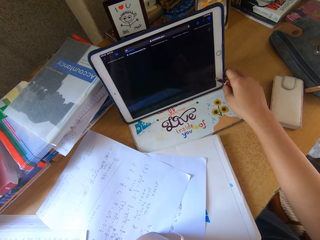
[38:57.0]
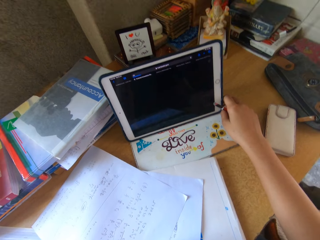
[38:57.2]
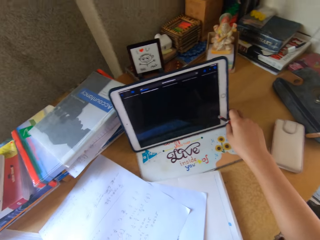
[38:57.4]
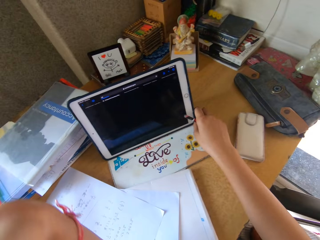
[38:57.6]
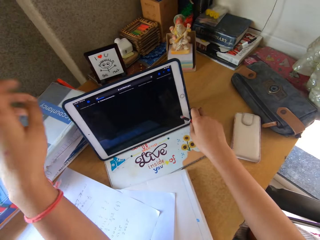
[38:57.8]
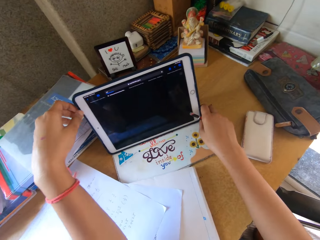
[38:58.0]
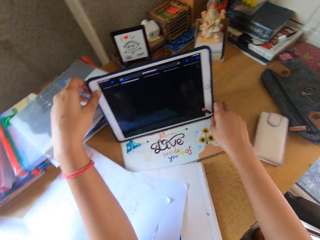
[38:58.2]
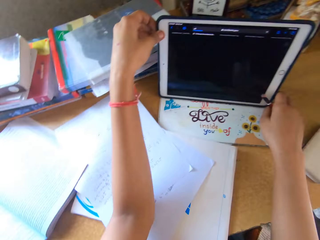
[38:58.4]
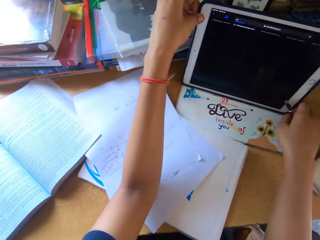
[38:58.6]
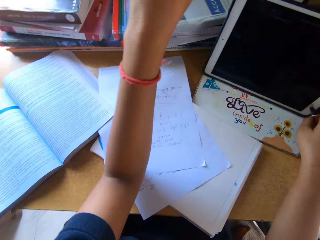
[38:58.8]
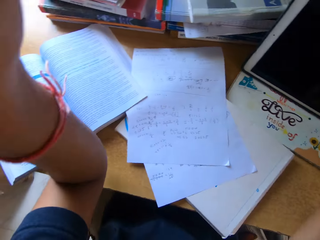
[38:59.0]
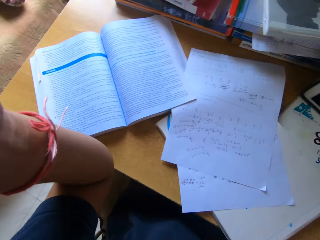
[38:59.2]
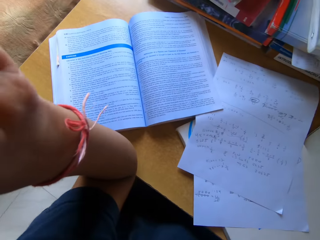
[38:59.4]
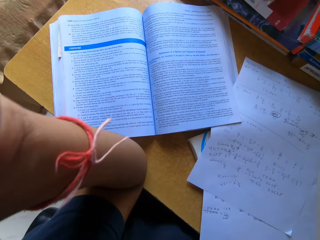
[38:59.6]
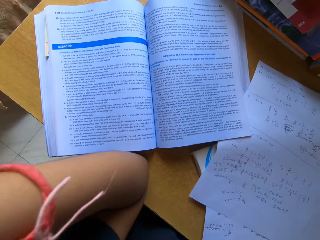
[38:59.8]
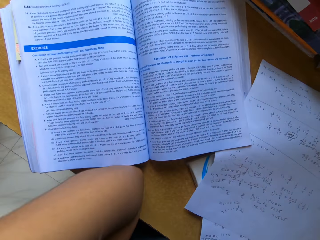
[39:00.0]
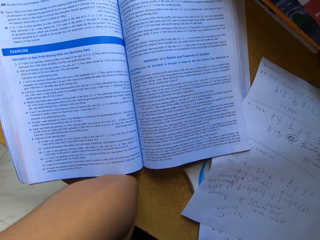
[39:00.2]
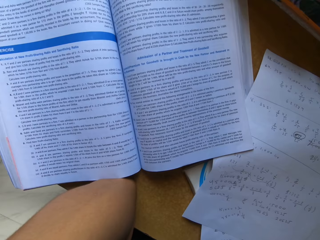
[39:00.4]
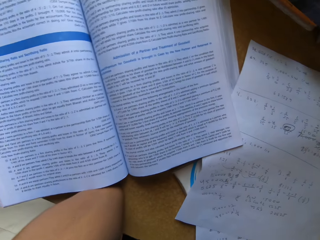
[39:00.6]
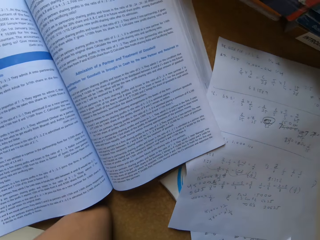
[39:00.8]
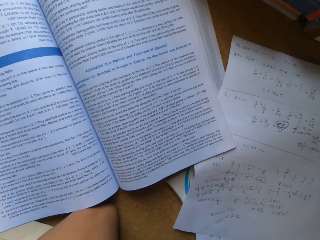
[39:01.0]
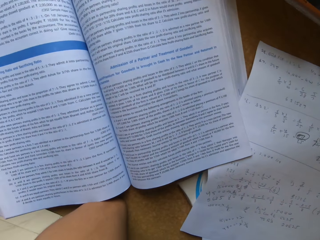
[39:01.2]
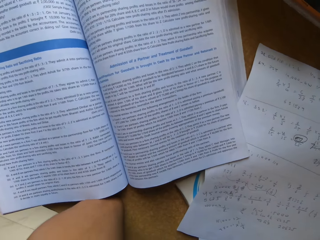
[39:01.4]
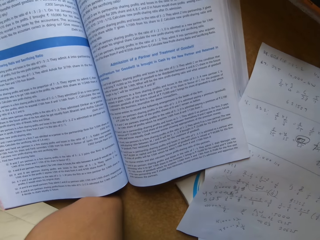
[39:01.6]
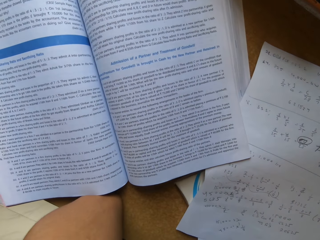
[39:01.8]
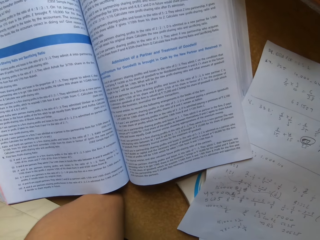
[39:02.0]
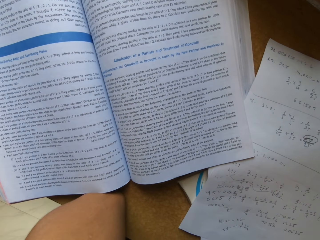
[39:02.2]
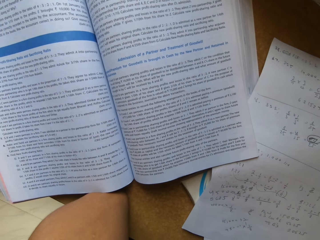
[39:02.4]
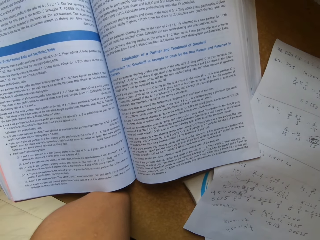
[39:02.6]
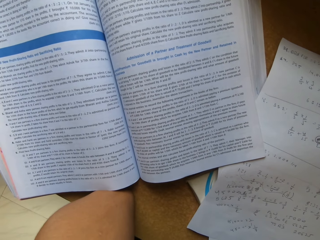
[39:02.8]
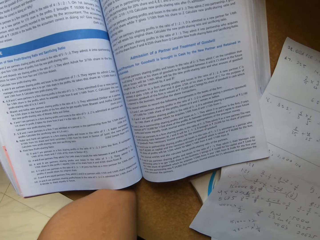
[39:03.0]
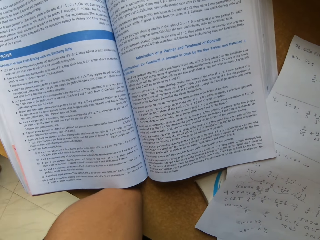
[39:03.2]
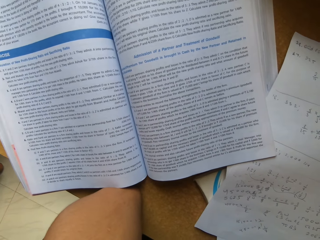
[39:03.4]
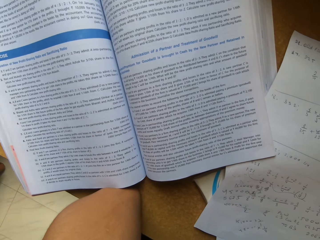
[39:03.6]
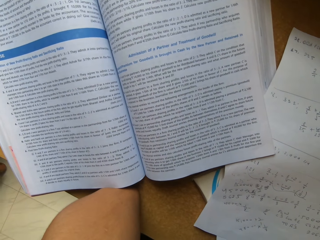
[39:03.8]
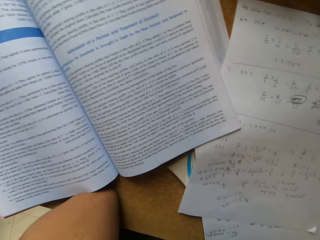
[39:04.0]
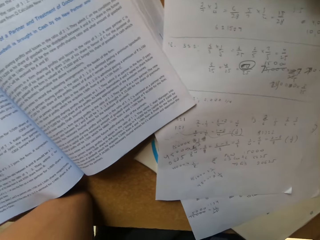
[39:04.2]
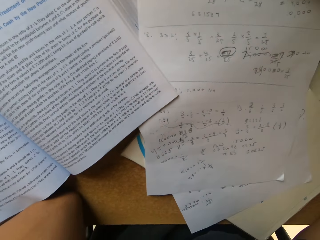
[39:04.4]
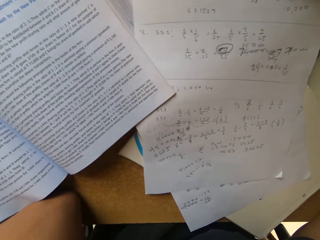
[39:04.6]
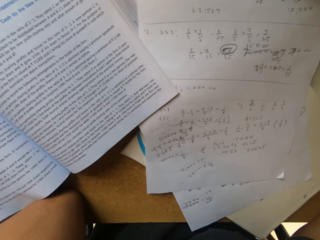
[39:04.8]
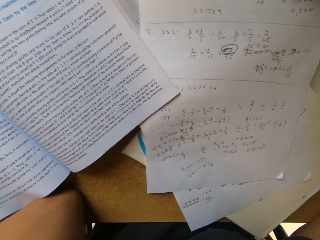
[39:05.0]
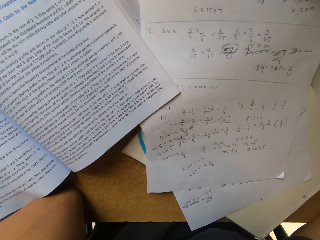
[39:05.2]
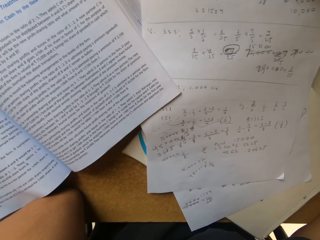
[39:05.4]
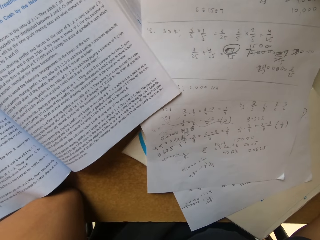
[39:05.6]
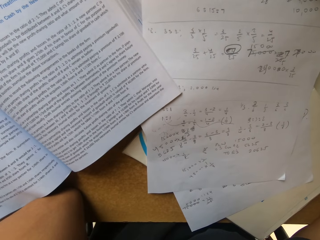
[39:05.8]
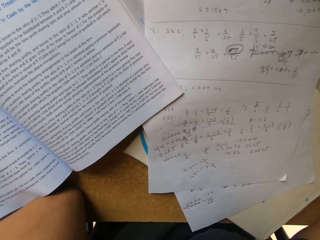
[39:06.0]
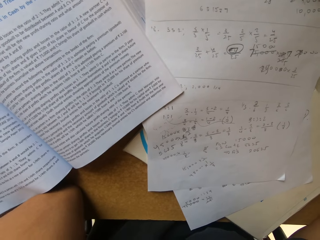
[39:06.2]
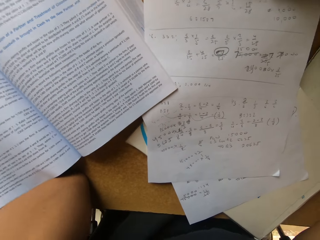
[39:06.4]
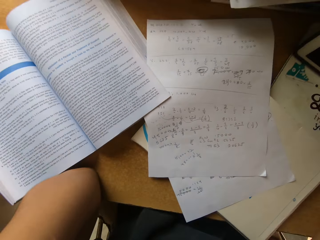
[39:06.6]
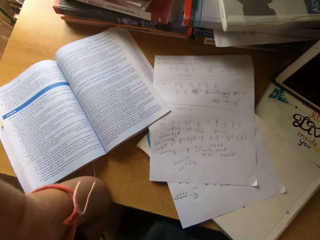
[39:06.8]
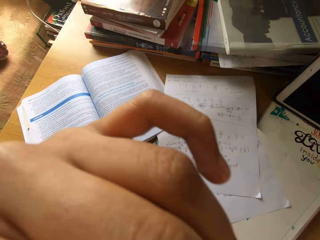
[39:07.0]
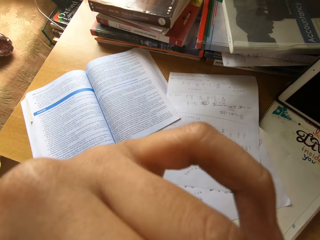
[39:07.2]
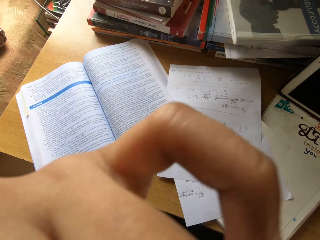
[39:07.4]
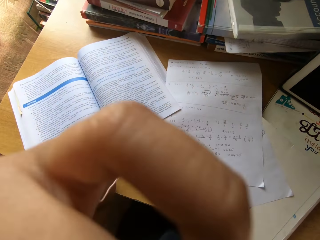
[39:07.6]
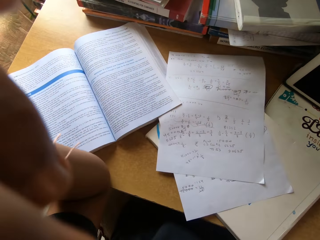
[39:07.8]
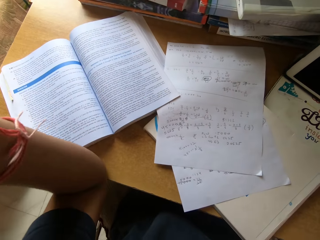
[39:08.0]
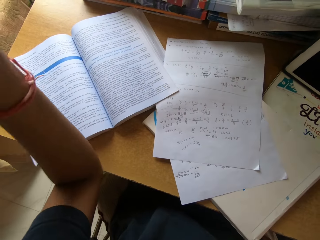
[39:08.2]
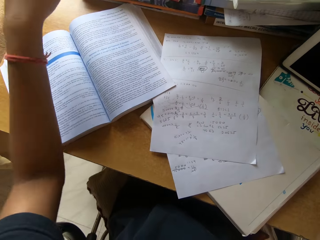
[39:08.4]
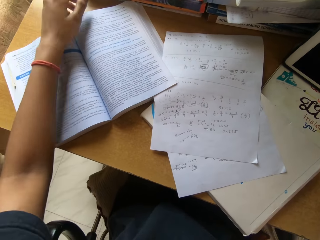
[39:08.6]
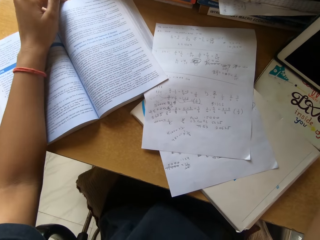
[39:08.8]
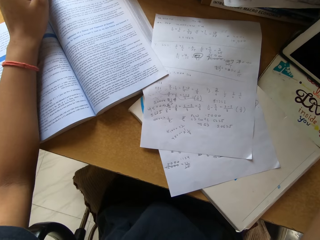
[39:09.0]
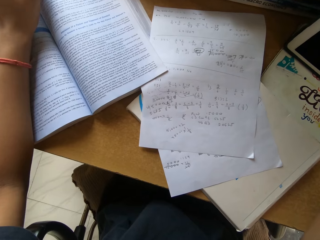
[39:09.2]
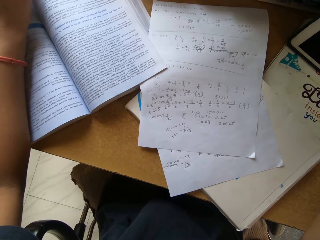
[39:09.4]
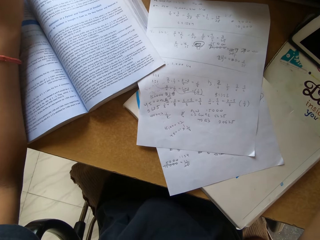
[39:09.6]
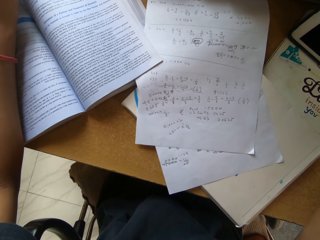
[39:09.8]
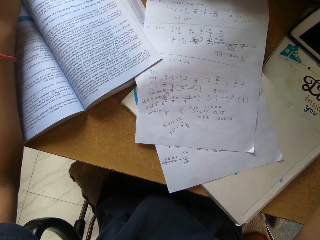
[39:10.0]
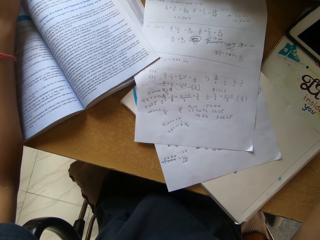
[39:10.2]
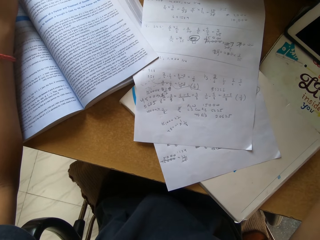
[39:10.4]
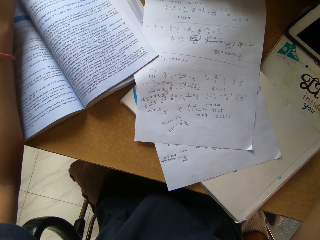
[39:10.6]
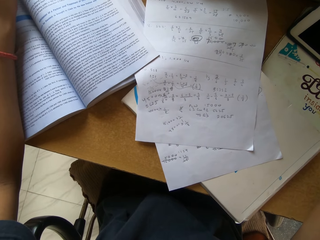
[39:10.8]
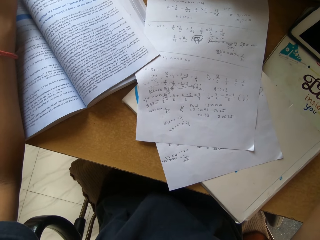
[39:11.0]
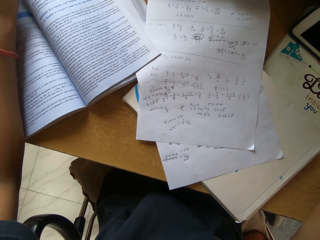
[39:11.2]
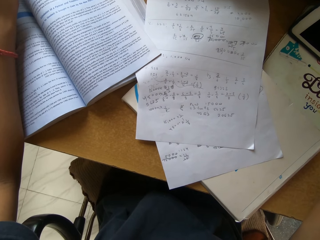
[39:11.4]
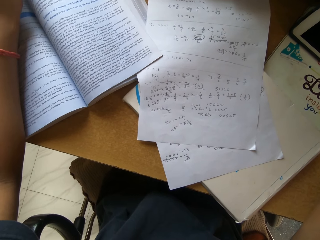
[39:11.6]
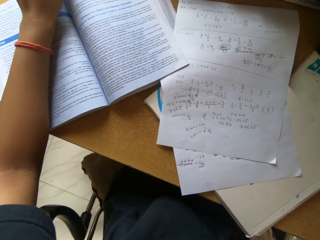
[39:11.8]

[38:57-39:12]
The camera wearer stares at the book on top of the table. They touch the face. They touch the book on top of the table.

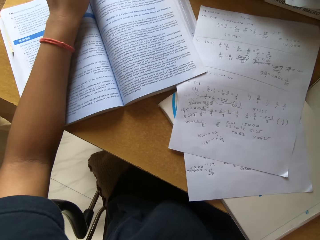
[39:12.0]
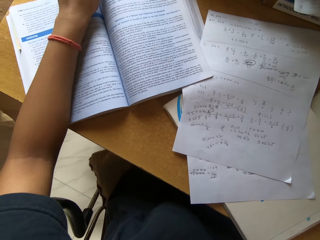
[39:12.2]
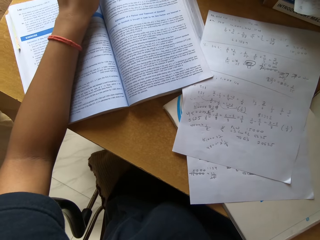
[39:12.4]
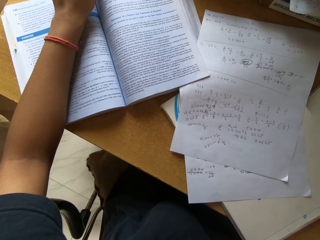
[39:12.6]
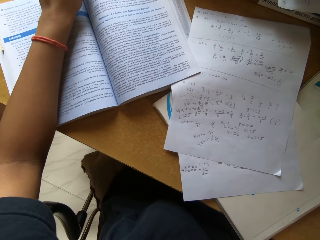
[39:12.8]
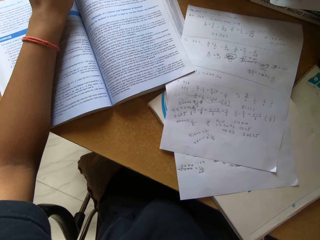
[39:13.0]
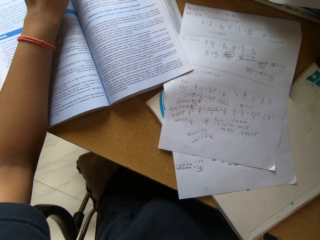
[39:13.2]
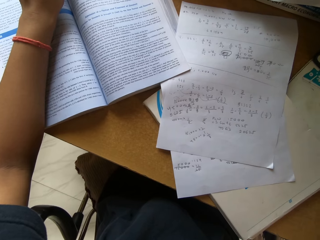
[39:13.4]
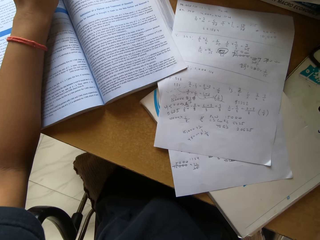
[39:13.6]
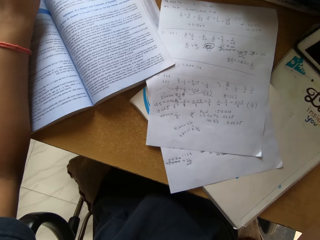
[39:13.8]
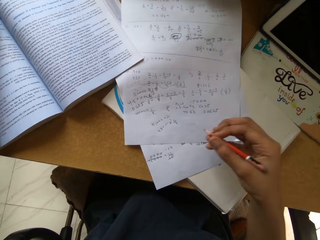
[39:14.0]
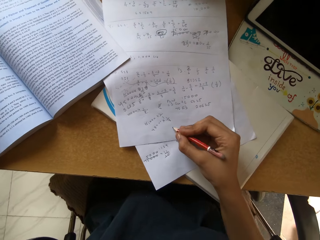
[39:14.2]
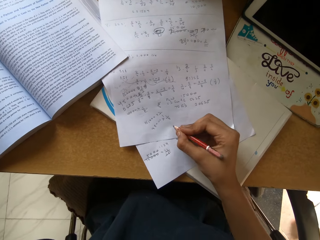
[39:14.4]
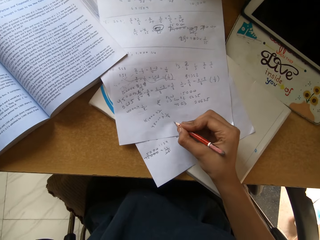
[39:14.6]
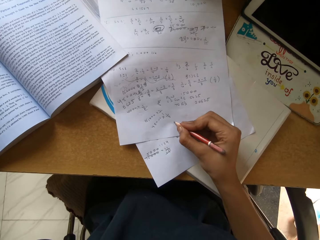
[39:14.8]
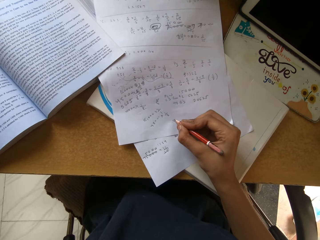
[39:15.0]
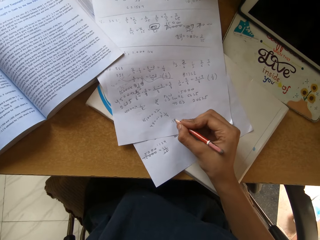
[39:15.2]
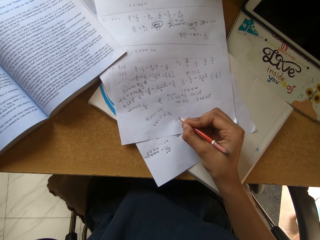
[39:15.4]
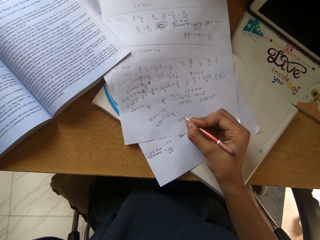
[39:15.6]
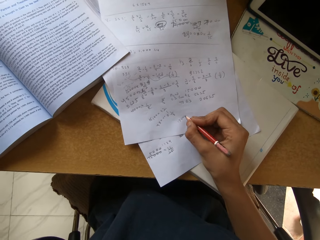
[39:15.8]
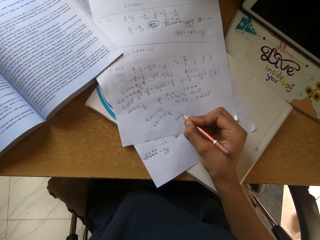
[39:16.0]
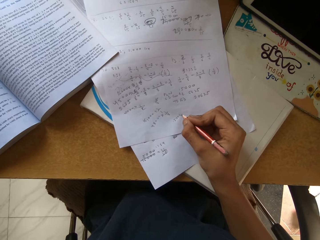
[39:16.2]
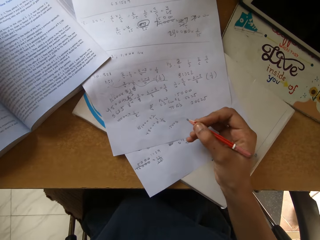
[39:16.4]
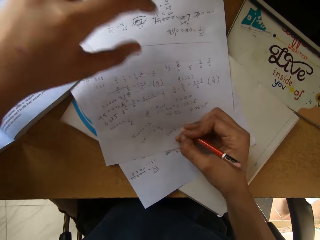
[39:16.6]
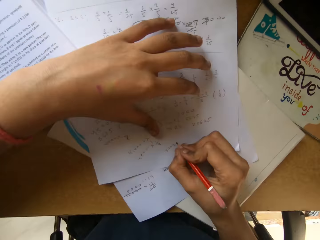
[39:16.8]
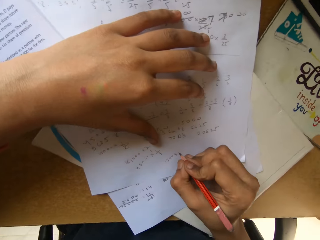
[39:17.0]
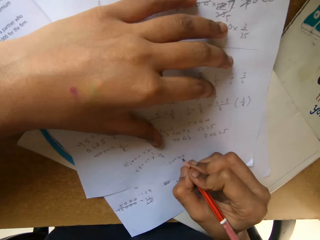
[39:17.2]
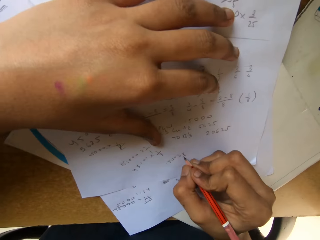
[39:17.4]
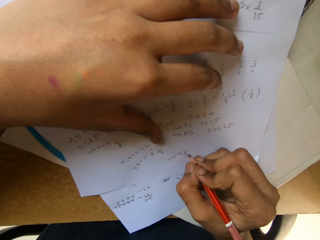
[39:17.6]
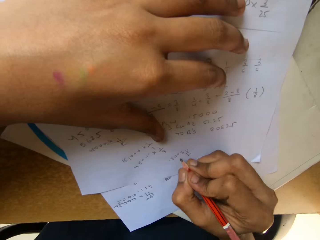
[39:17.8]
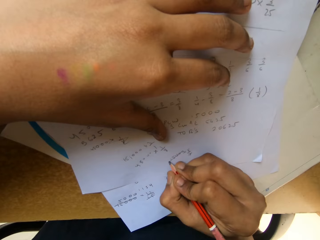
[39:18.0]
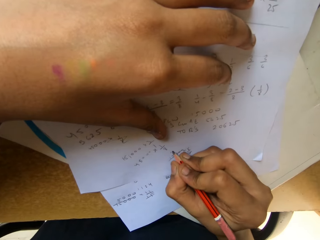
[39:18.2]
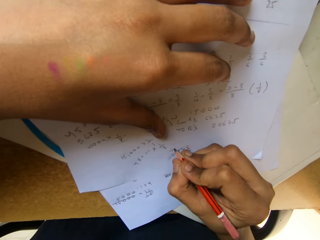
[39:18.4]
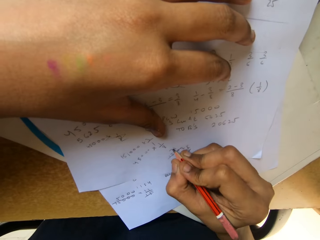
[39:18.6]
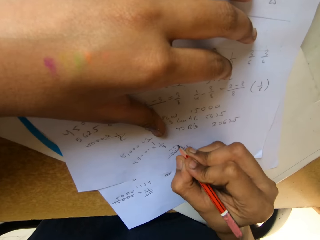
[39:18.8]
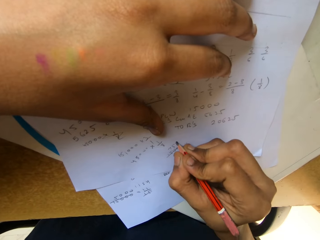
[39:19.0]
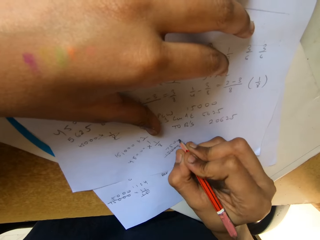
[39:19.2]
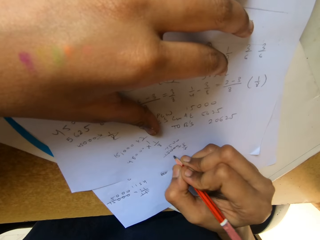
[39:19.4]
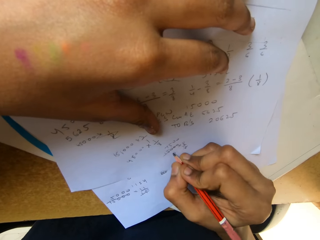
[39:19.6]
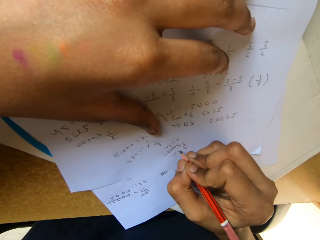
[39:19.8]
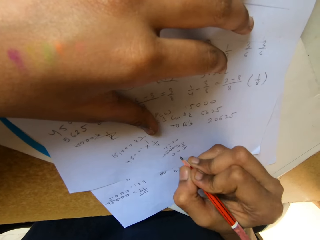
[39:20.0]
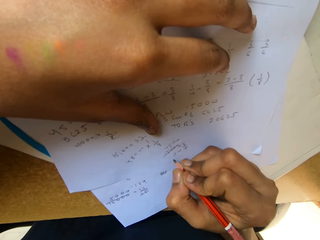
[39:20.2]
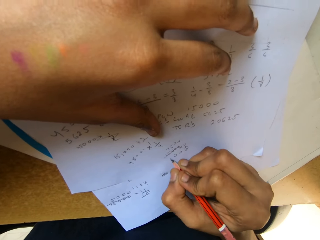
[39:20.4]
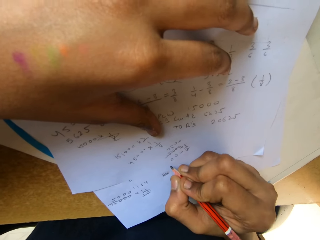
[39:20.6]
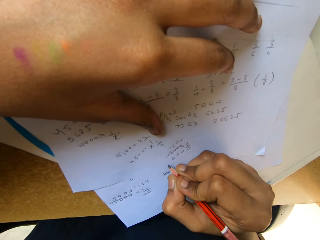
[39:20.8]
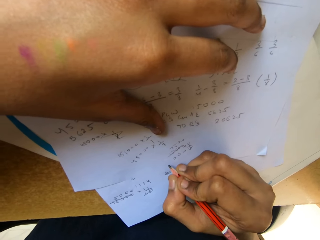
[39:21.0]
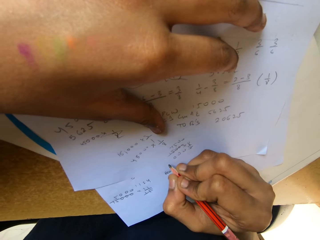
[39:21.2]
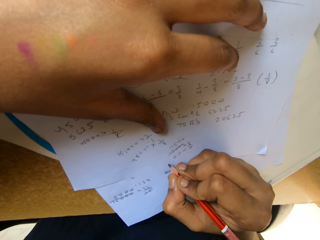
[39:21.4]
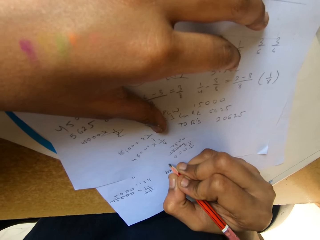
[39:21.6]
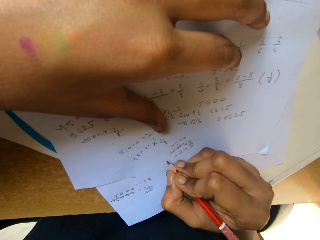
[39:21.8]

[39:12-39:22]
The camera wearer writes on a piece of paper with a pencil.
